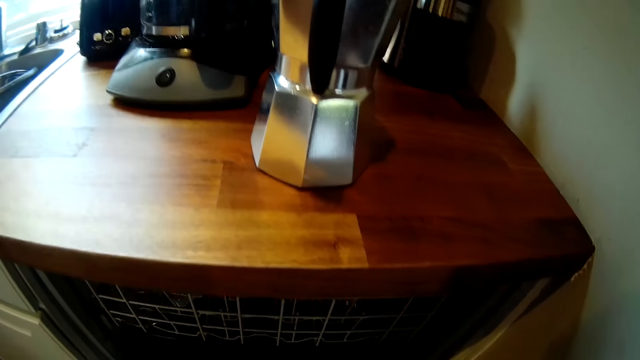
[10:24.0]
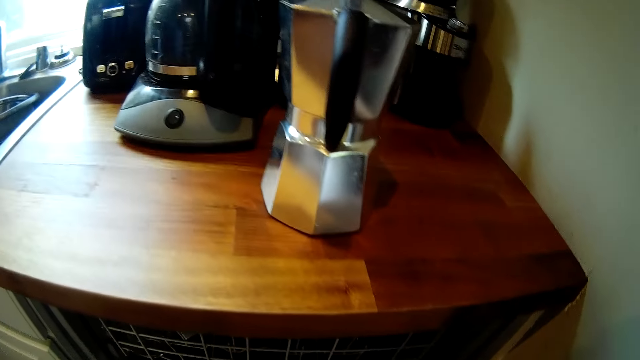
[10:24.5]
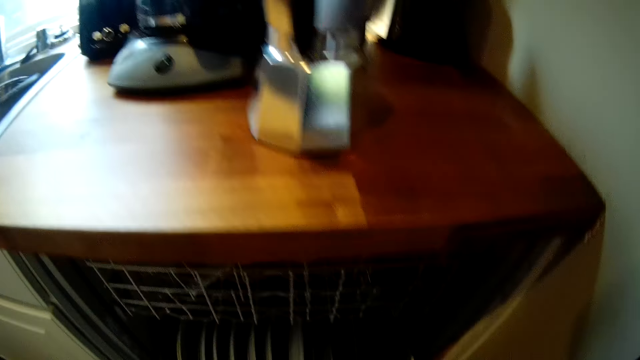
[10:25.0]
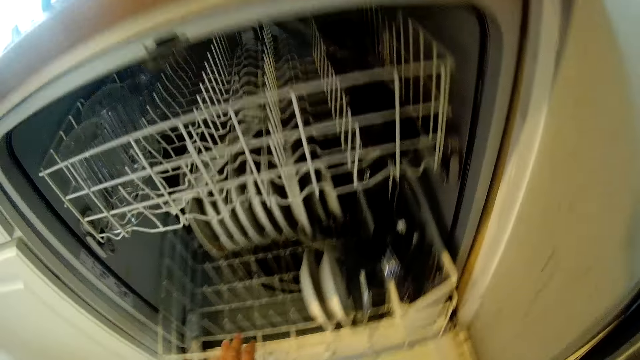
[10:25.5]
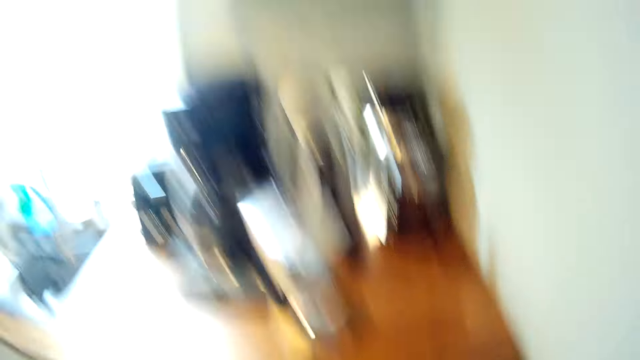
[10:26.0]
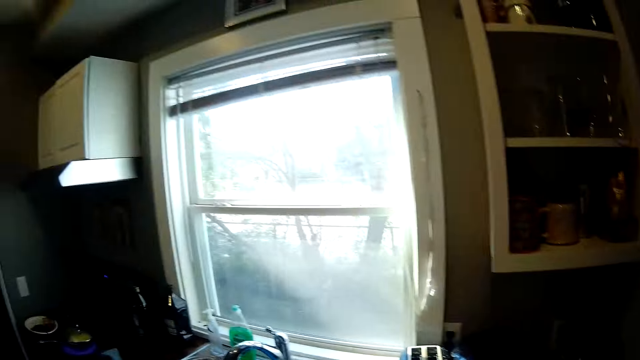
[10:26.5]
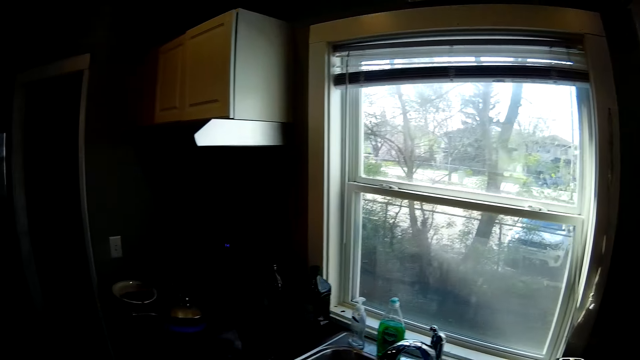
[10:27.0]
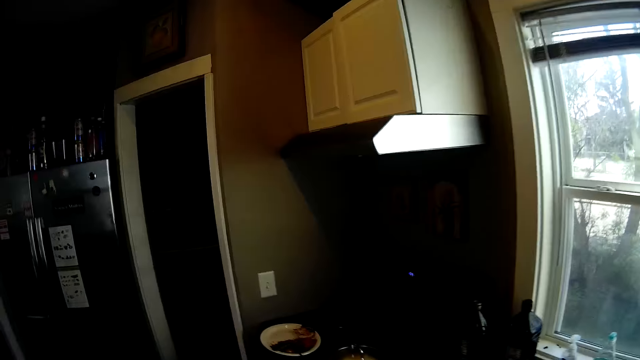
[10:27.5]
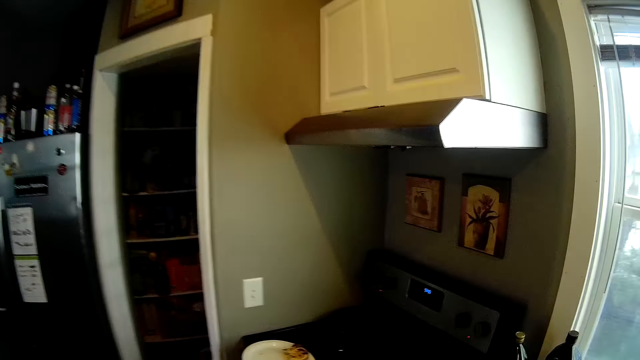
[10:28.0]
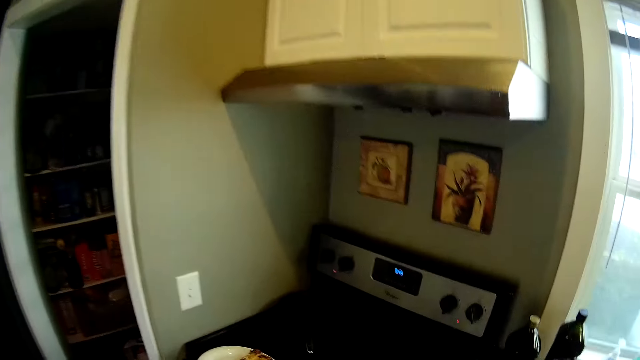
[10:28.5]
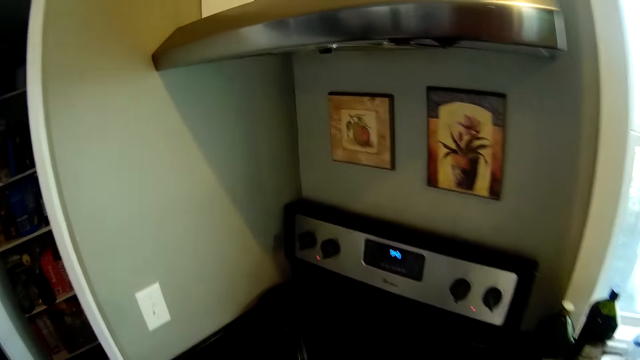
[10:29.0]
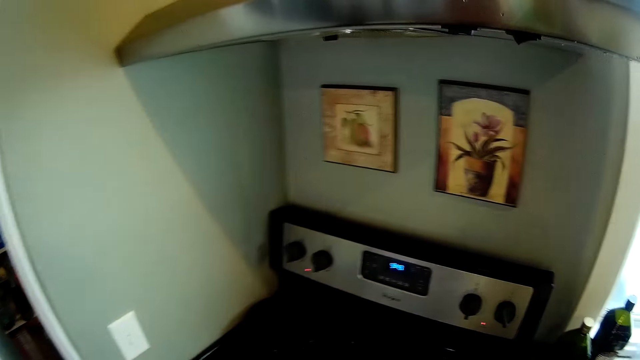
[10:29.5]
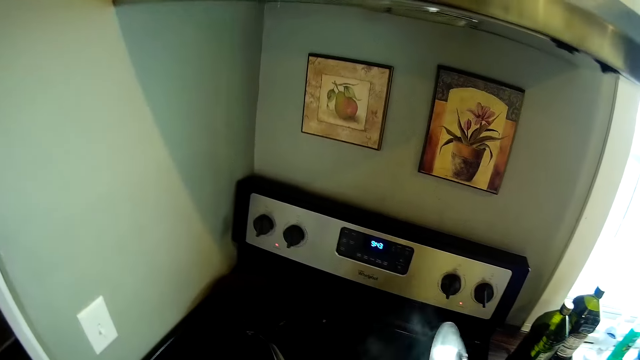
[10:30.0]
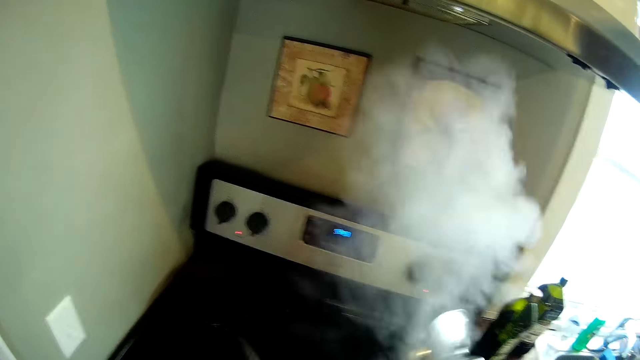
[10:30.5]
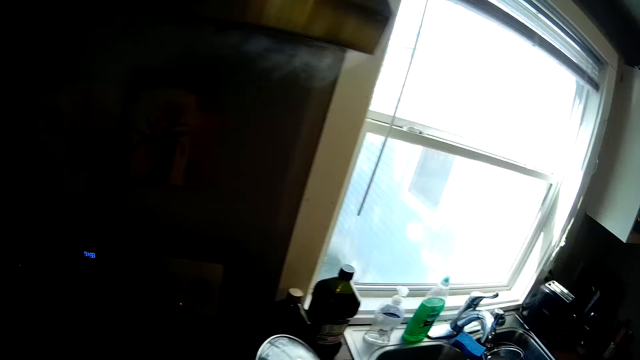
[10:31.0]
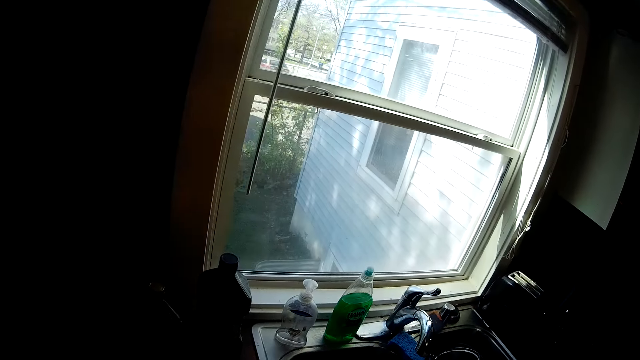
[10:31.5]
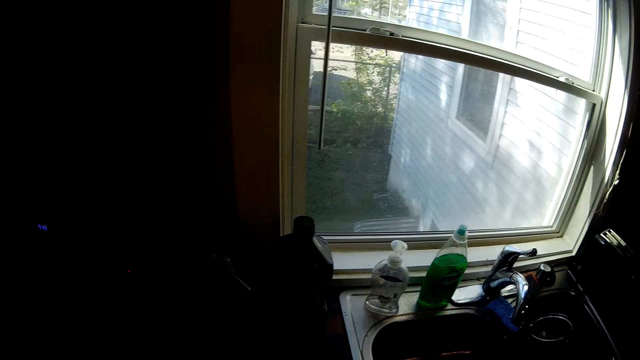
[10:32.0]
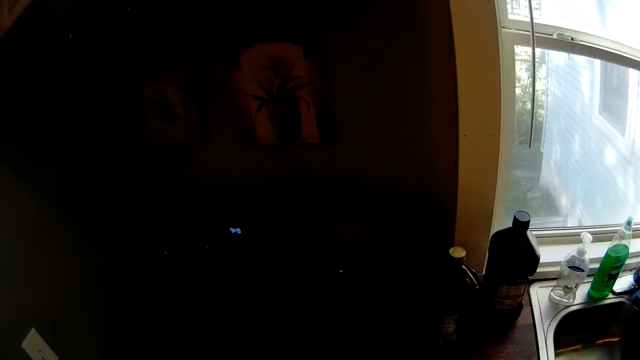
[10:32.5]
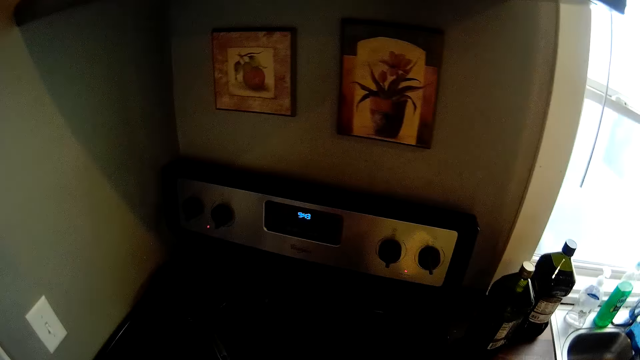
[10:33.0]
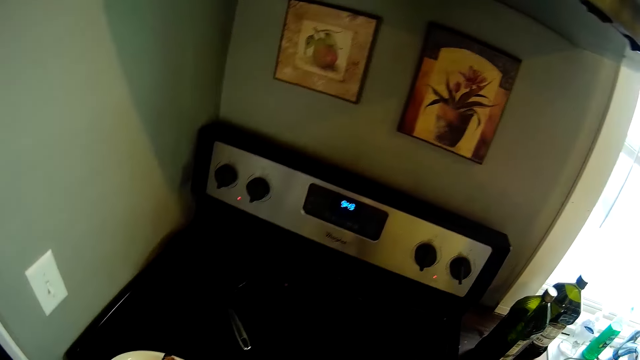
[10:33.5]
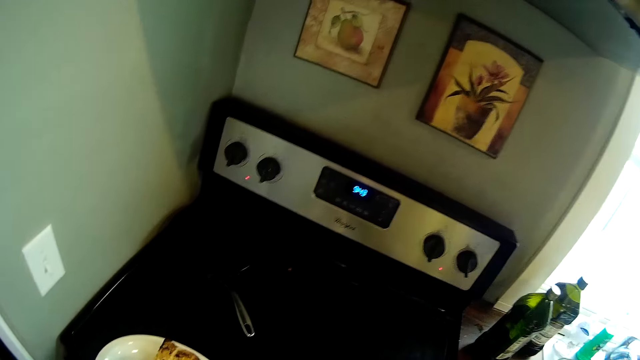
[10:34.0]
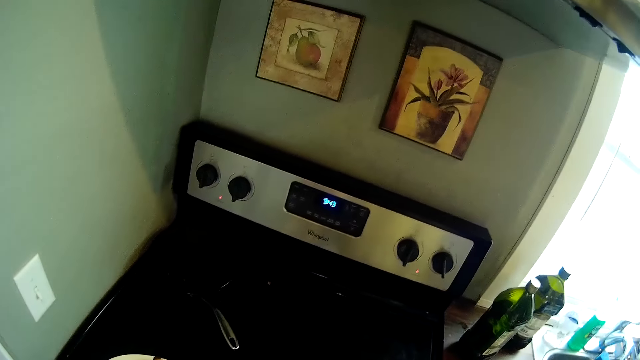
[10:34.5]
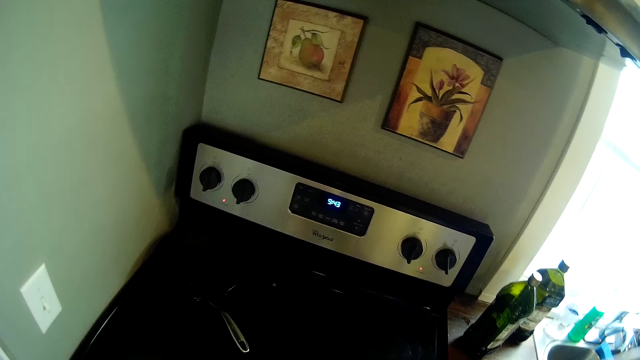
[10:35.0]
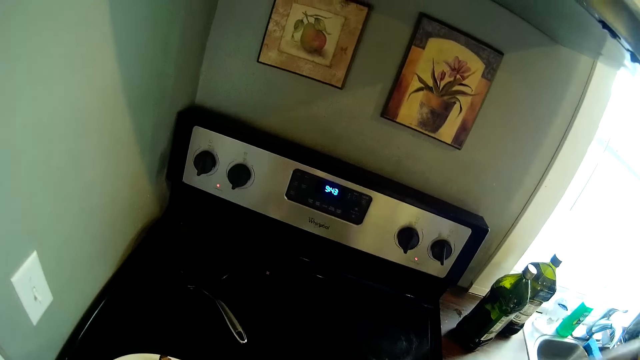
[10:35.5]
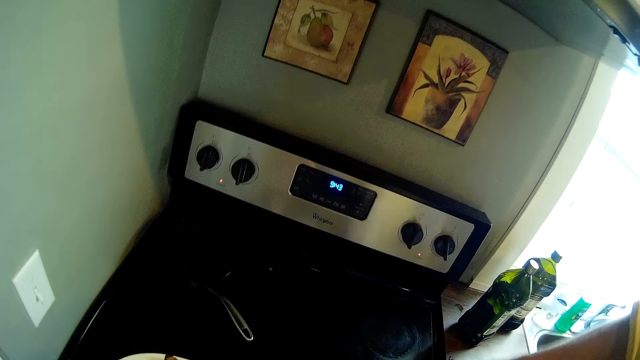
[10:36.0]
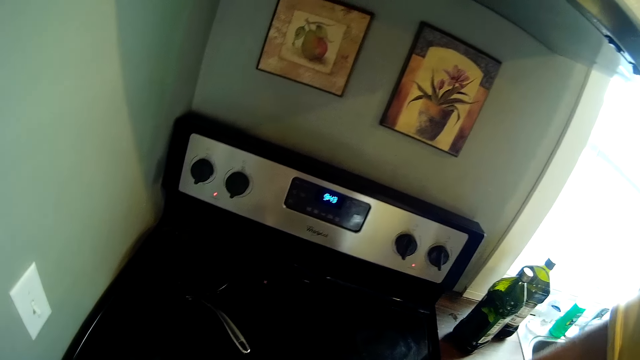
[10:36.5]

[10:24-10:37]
The camera wearer opens a dishwasher. She pushes the rack of plates under the cabinet with her left hand. She walks around a kitchen. She opens the lid of a pot on a gas cooker with her right hand. She looks around the kitchen. She puts utensils in the sink. She moves around the kitchen.

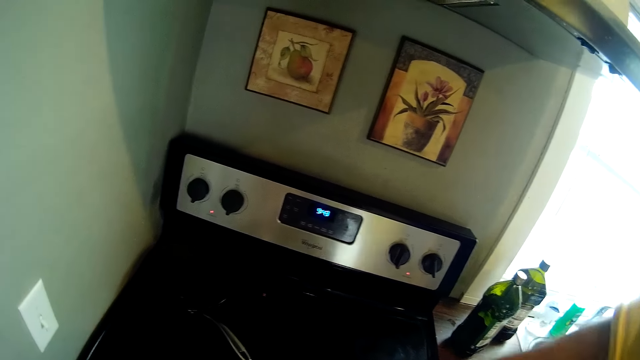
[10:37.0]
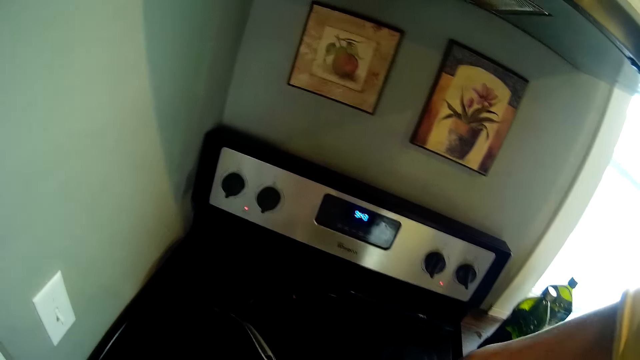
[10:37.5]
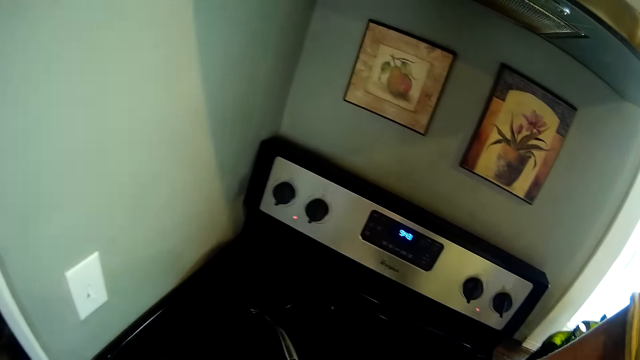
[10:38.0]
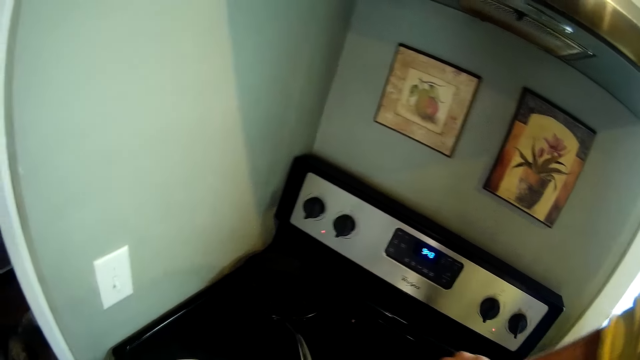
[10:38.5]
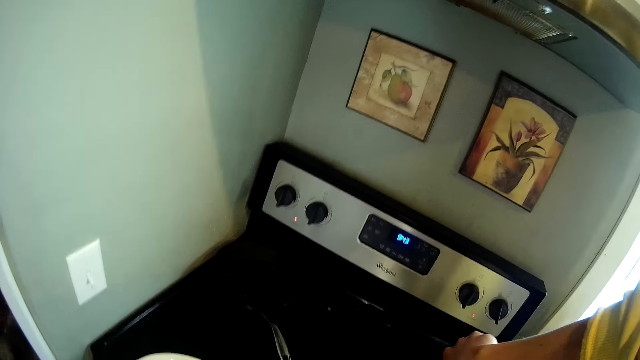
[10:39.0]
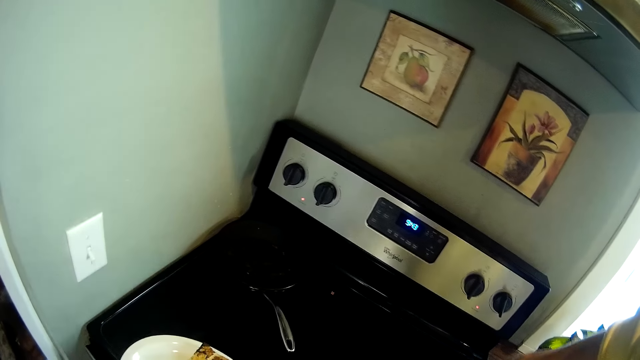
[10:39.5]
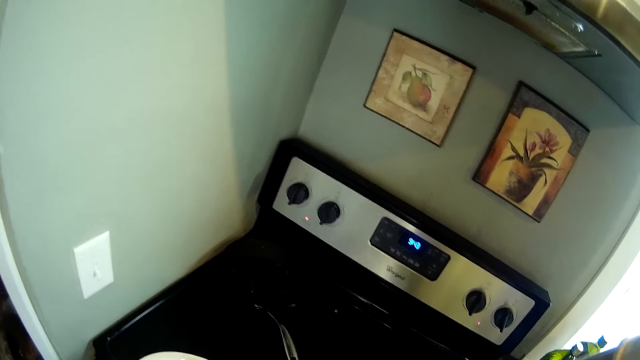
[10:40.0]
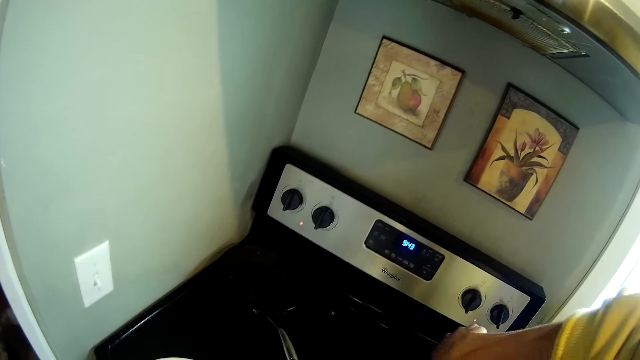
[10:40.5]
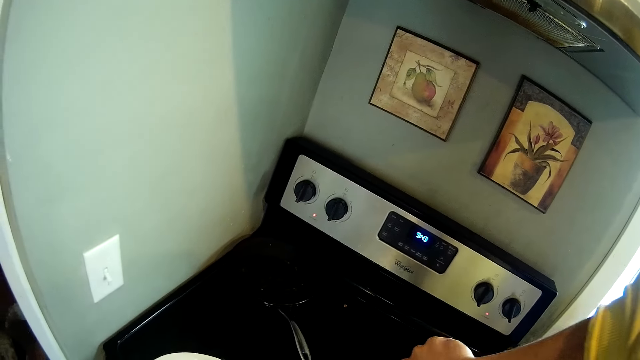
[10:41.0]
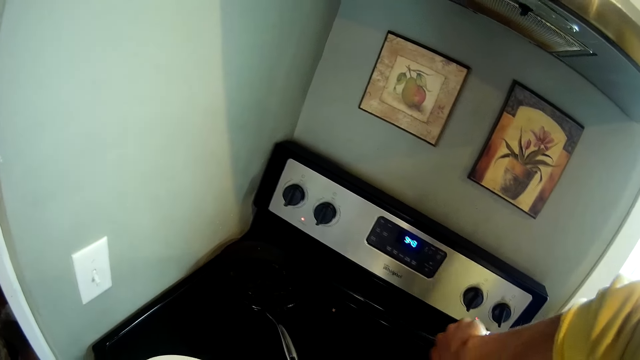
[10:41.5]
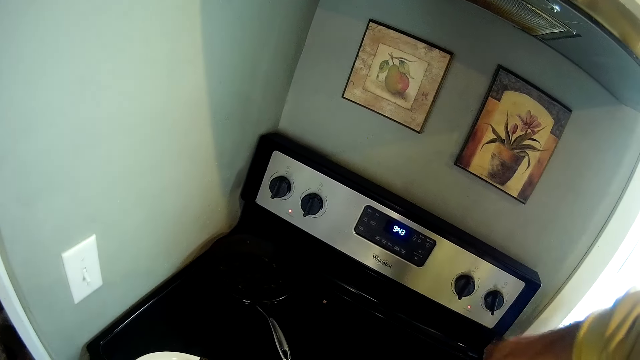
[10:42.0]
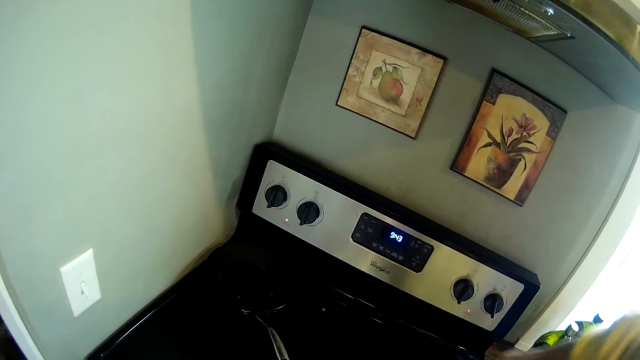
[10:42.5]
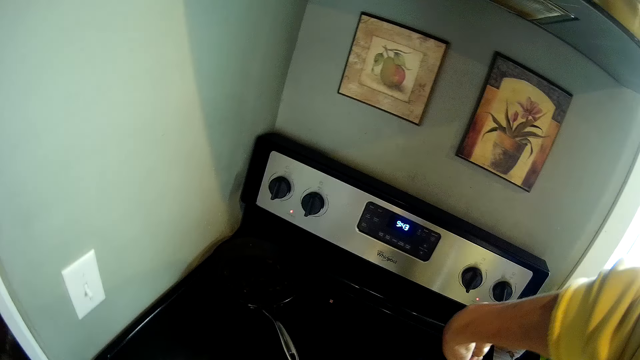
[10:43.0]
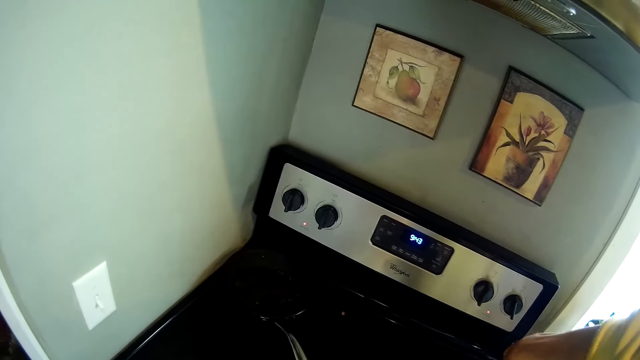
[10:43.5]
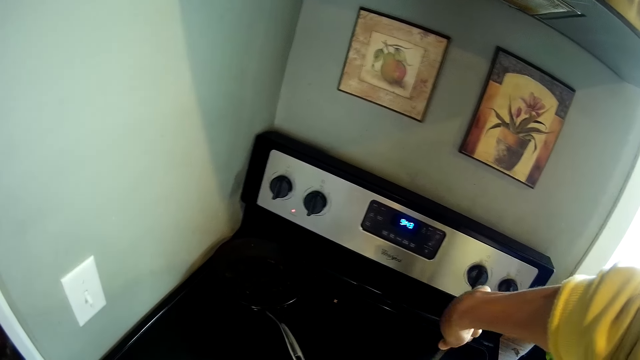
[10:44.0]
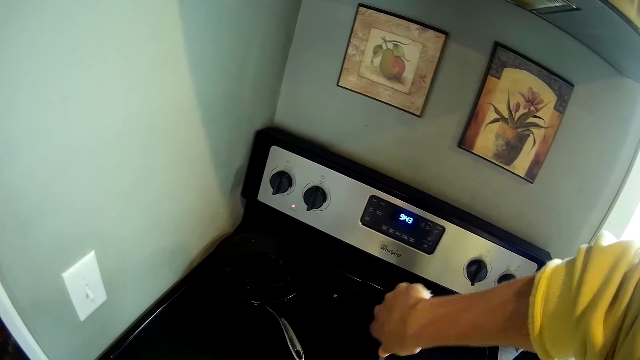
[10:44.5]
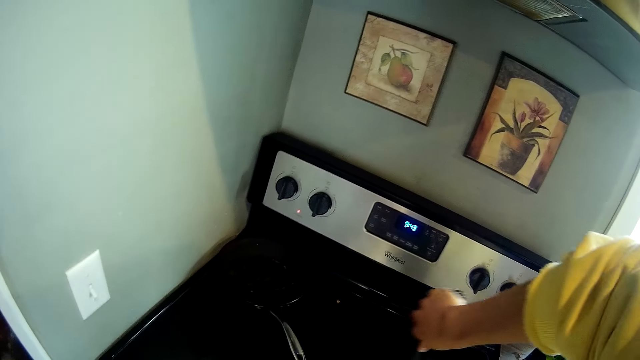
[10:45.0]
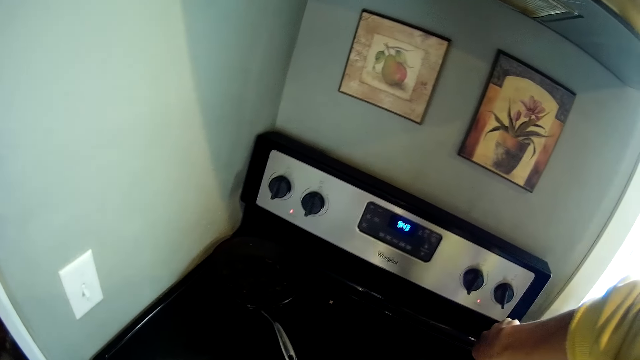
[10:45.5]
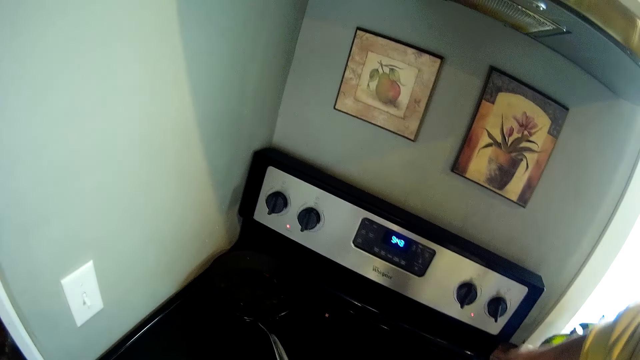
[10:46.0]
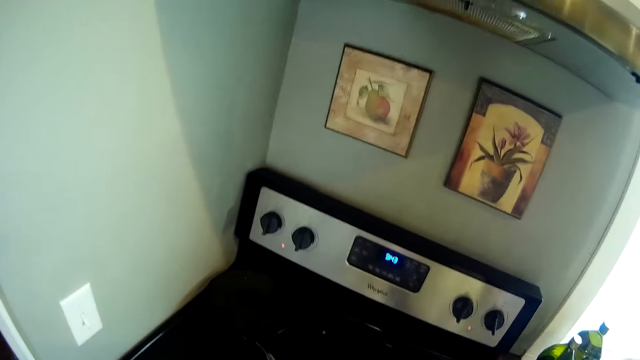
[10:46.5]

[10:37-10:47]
The camera wearer stirs food on a pan.
